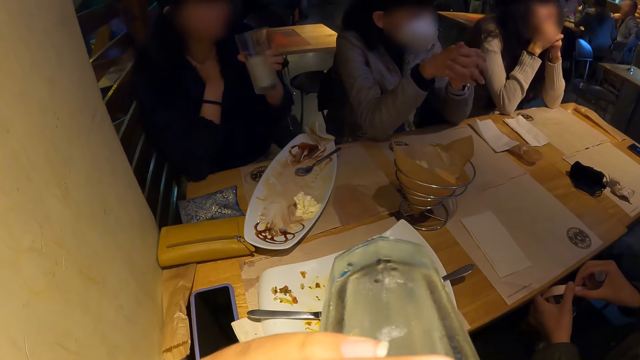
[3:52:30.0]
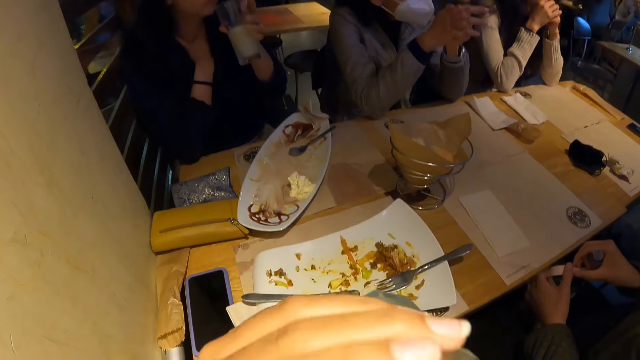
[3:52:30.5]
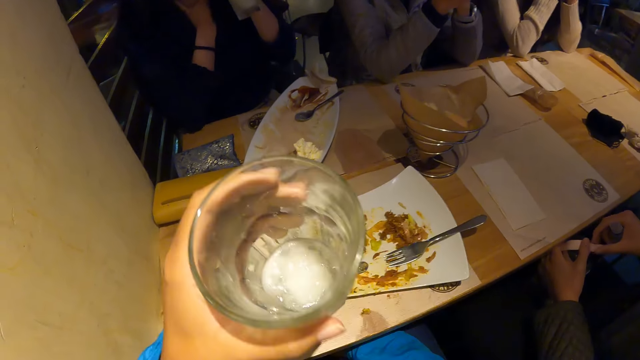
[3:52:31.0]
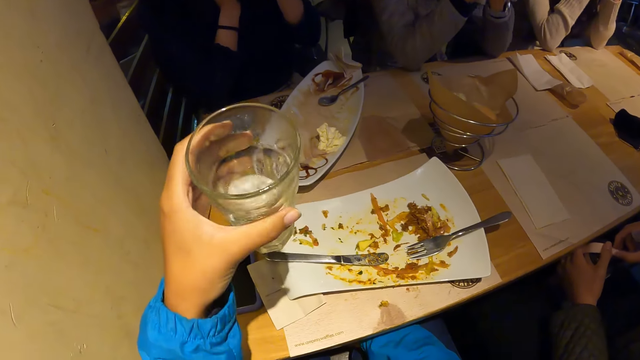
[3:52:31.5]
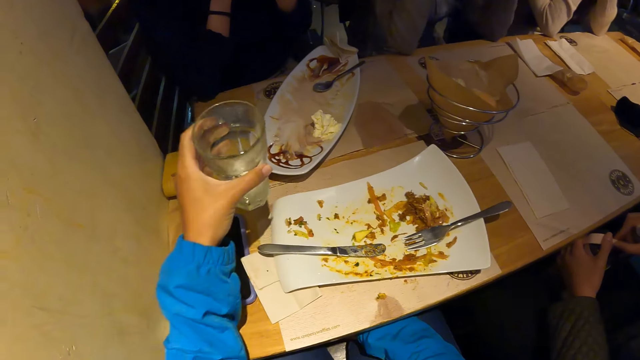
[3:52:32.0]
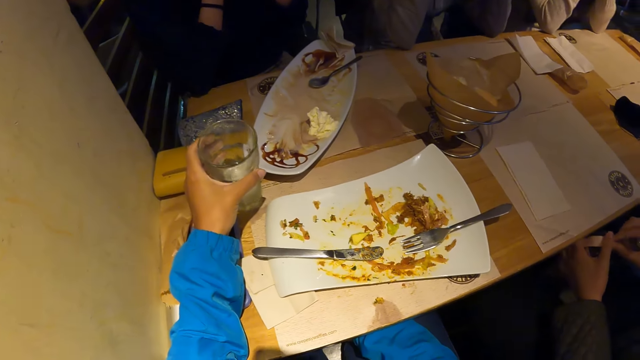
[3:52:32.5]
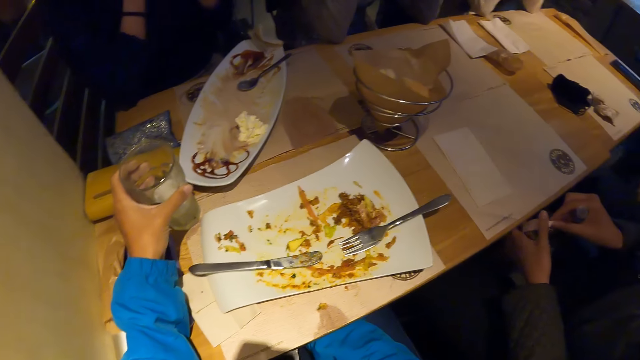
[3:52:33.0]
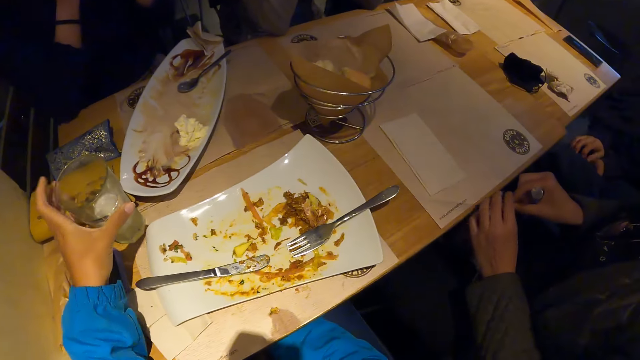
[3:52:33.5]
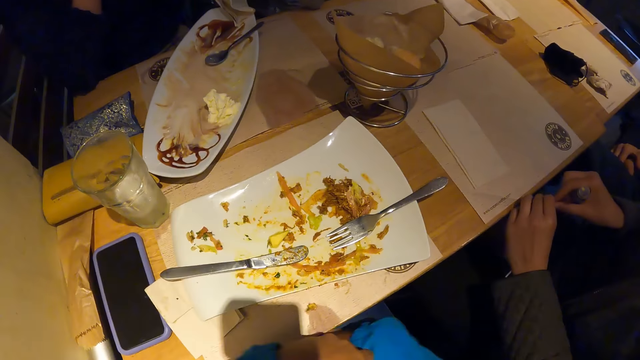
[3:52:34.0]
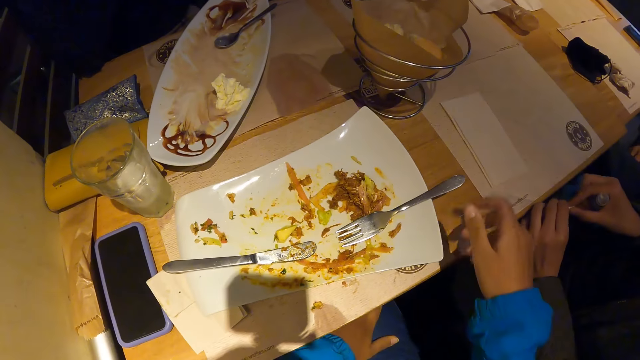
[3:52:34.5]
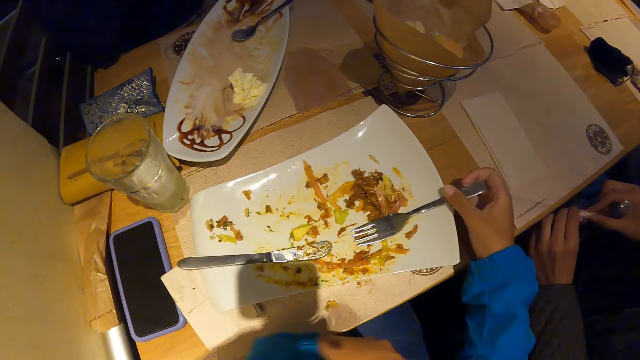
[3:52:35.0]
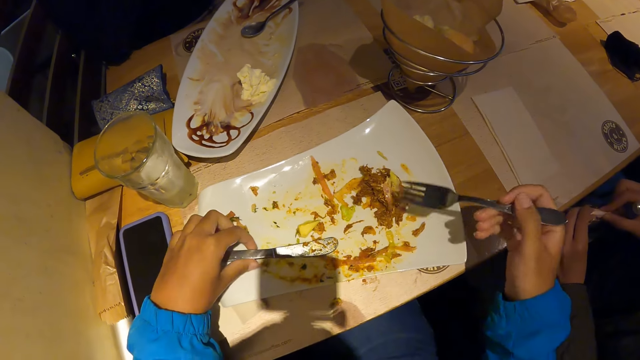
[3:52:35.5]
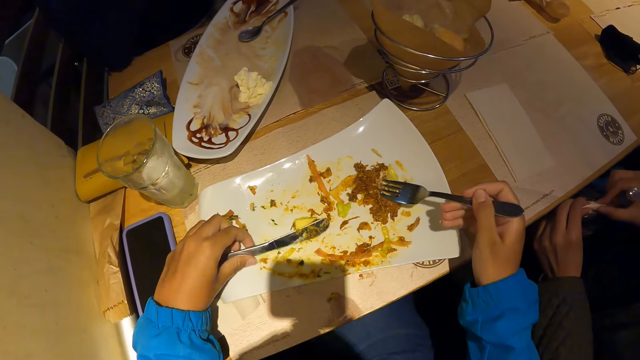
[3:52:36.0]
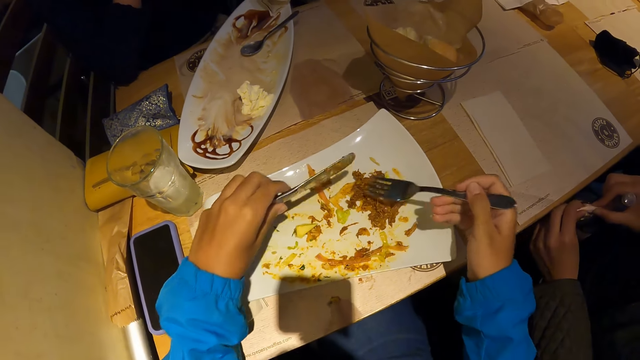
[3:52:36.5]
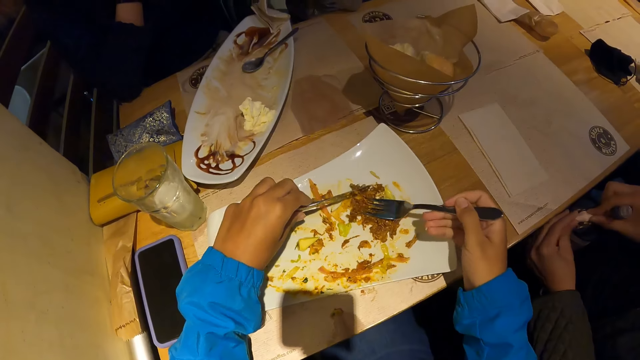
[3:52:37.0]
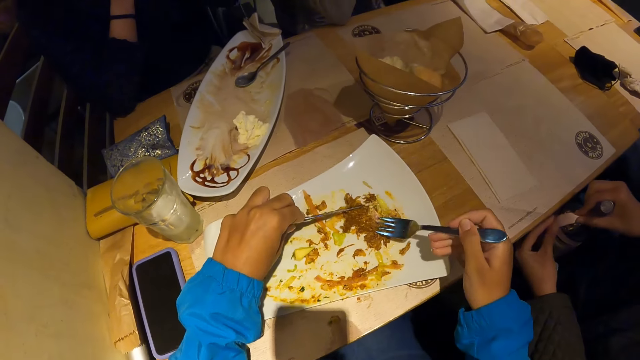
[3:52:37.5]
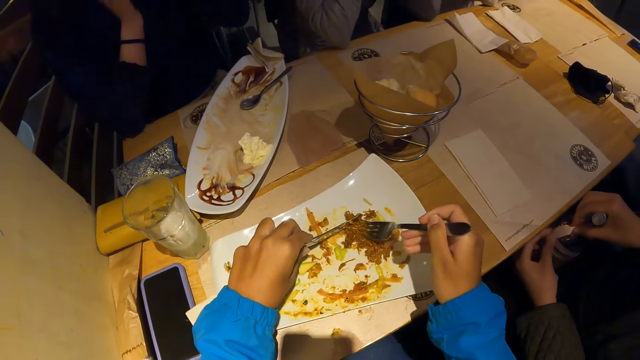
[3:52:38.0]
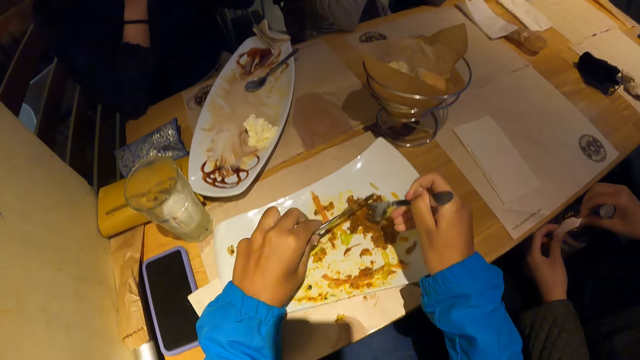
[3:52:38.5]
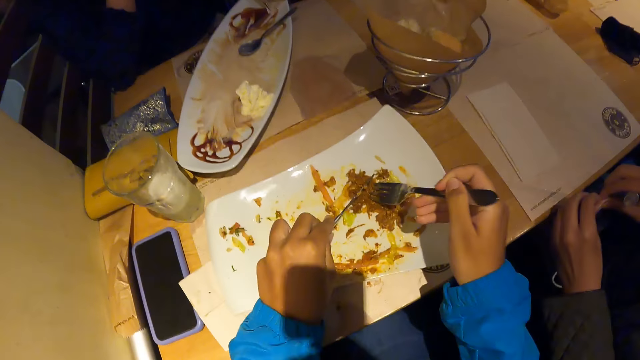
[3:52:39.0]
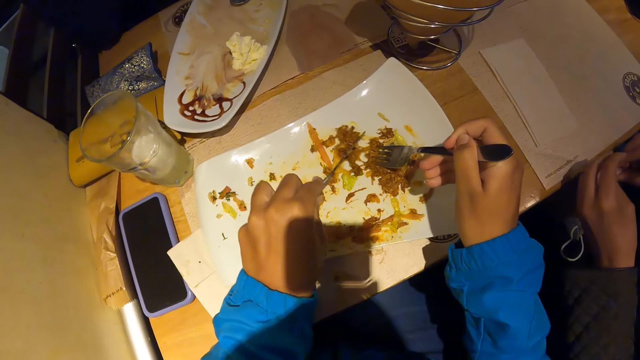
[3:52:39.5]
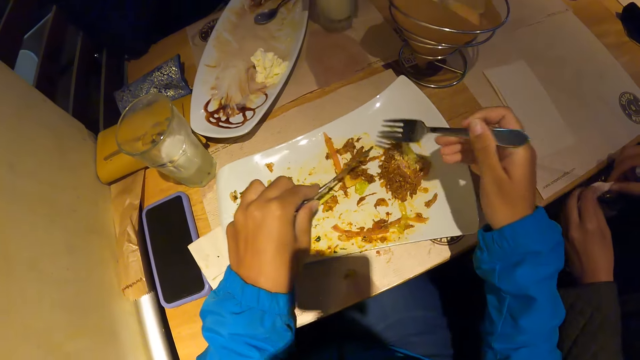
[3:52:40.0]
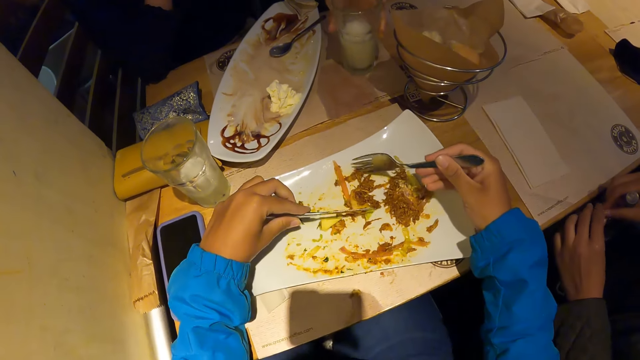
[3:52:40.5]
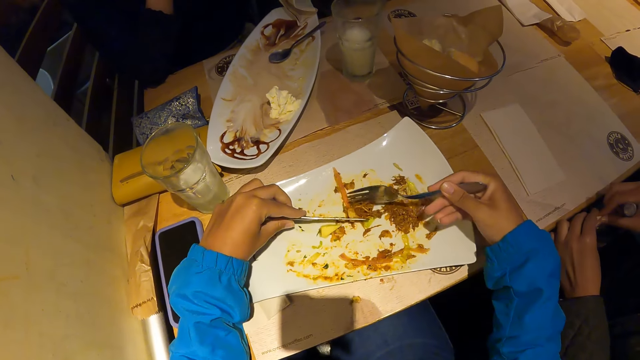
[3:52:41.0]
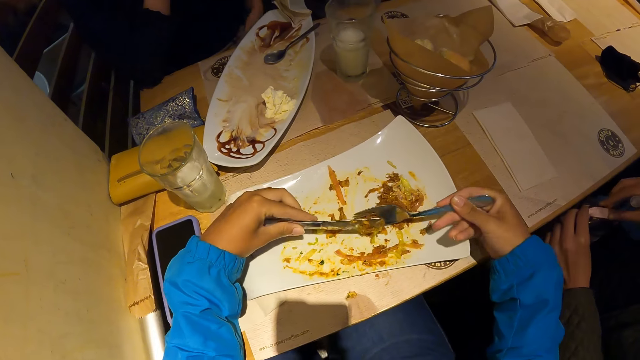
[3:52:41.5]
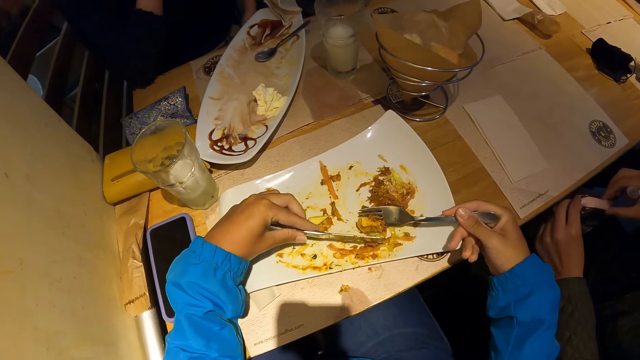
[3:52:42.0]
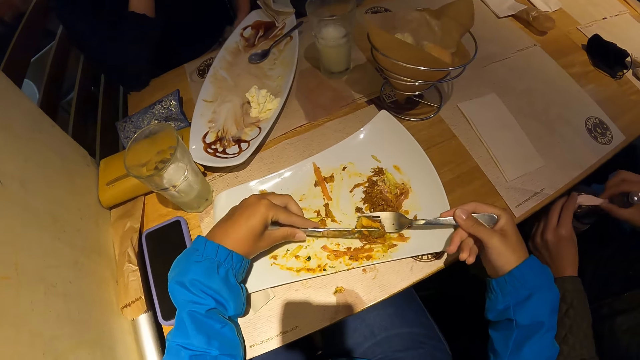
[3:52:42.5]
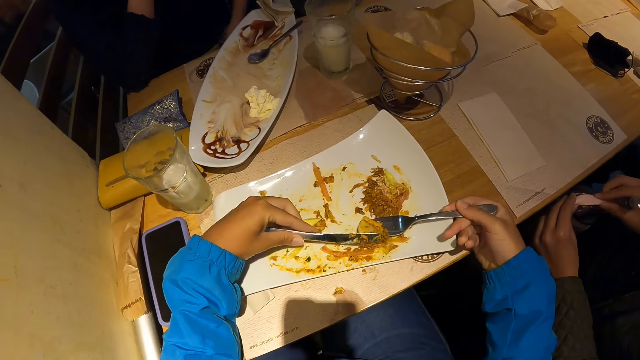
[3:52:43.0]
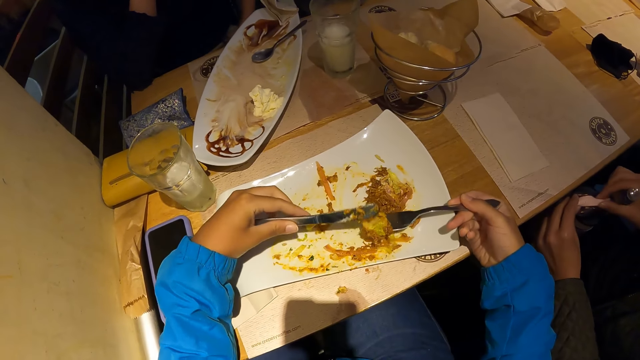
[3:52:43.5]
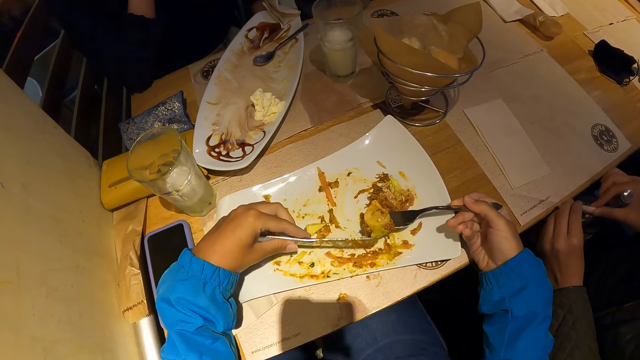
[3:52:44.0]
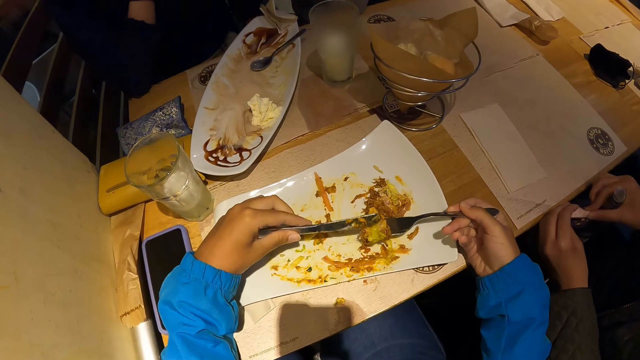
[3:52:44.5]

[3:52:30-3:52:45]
A lady drinks milk from a glass. The camera wearer shakes the cup in his left hand. He drops the cup on the table with his left hand. He looks around a room. He picks the table fork on the plate with his right hand. He adjusts the meal on the plate with the table fork in his right hand. Another lady adjusts a bottle on her lap. The camera wearer cuts the portion of the meal in the plate with the table knife in his left hand. A man drops the cup in his left hand on the table. The camera wearer packs the cut portion of the meal from the plate with the table fork in his right hand.

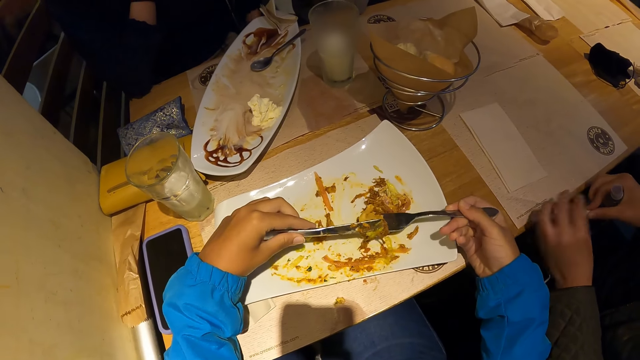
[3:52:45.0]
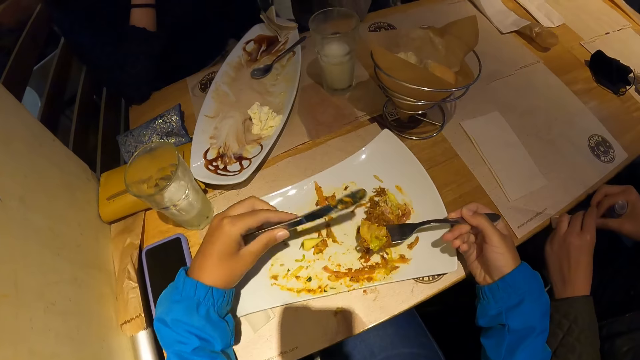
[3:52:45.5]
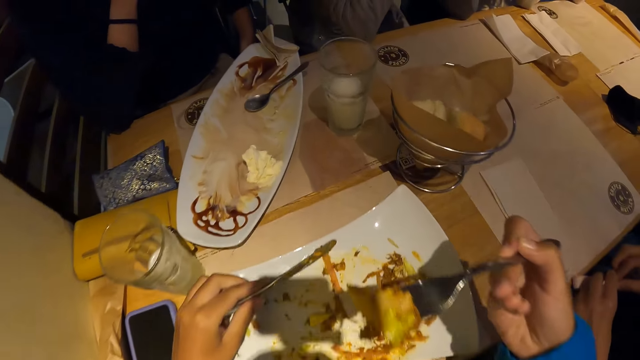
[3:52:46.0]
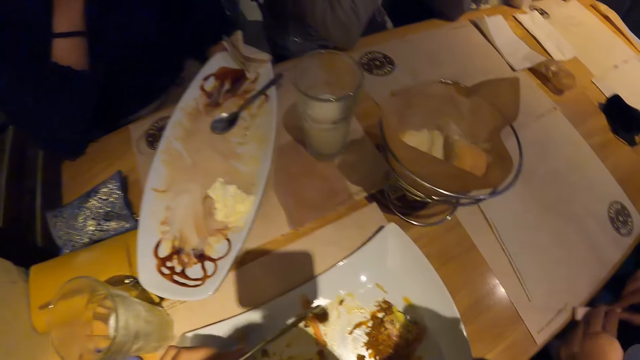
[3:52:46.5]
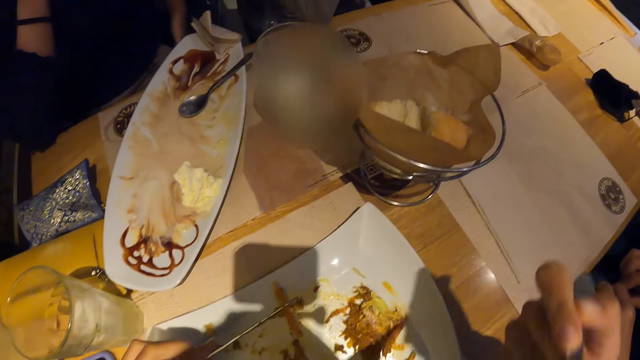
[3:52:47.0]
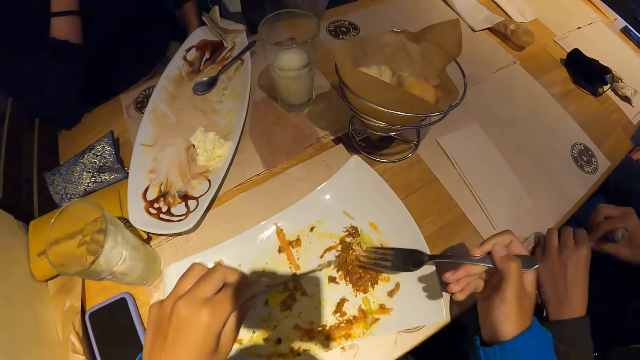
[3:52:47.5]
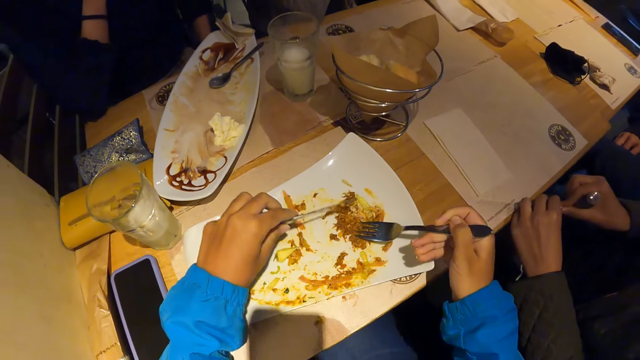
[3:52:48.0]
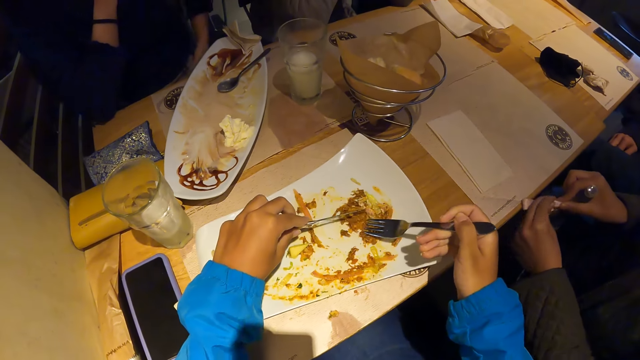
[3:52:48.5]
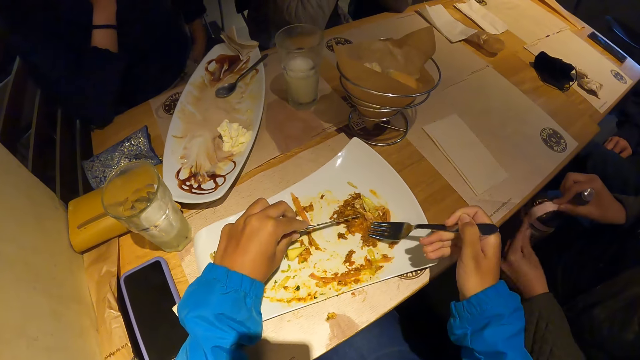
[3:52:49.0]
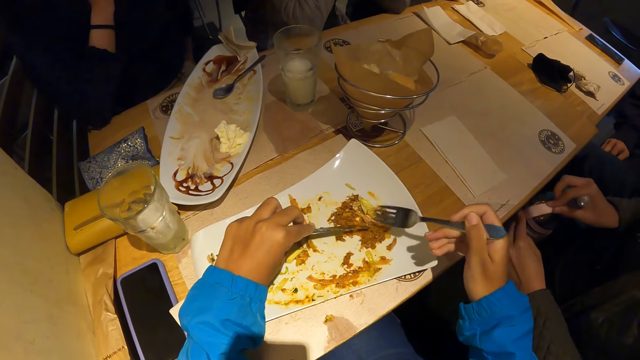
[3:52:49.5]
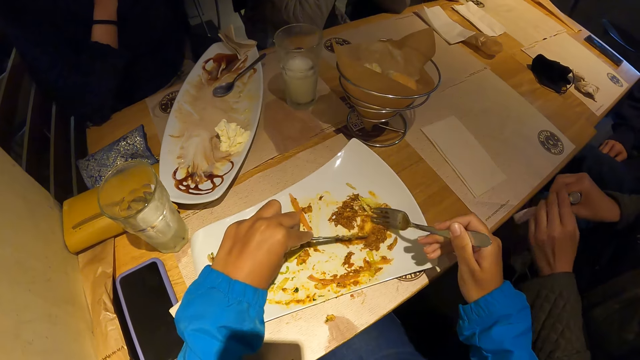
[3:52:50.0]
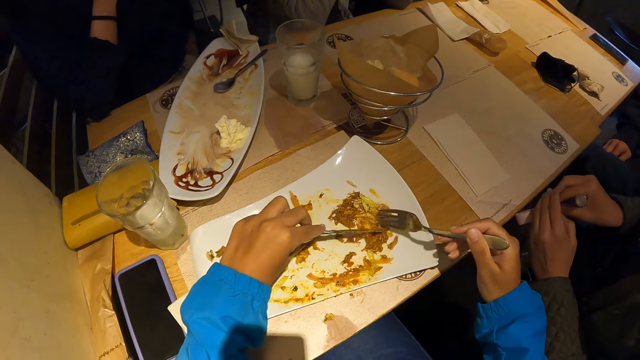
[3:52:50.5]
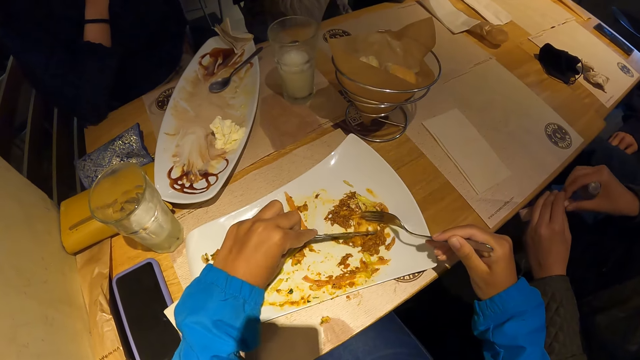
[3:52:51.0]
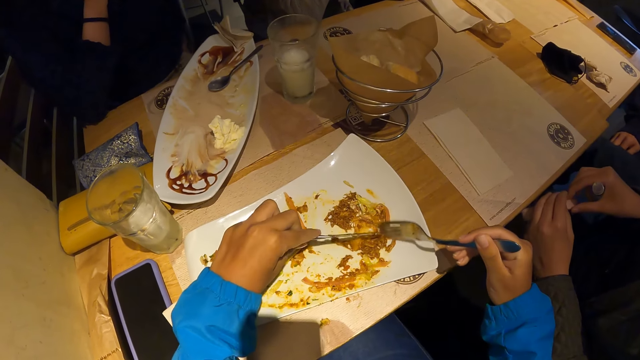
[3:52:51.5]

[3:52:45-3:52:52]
The camera wearer puts the meal in his mouth with the table fork in his right hand. He adjusts the meal on the plate with the table fork in his right hand.
